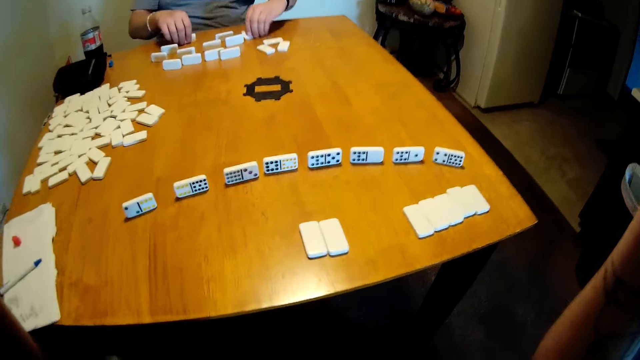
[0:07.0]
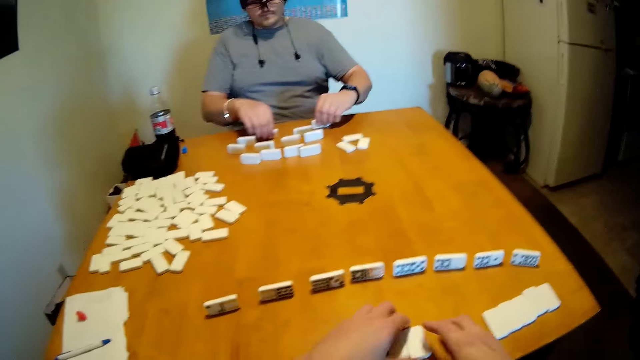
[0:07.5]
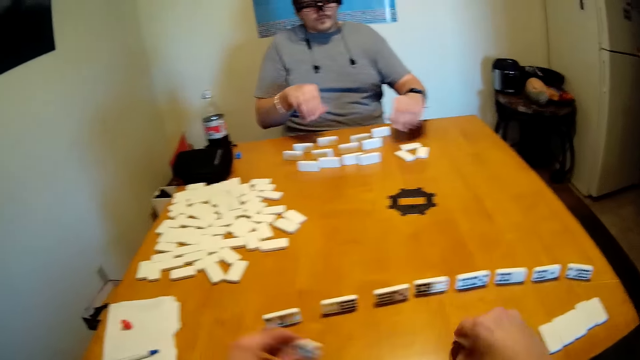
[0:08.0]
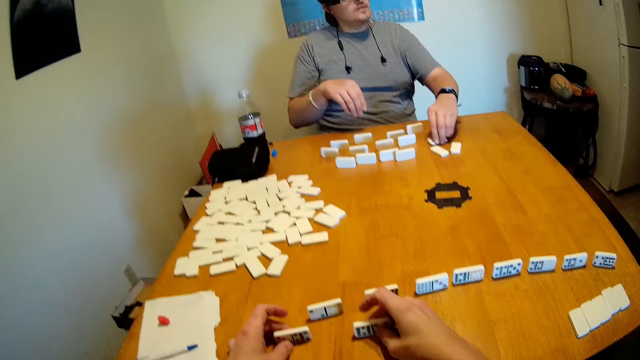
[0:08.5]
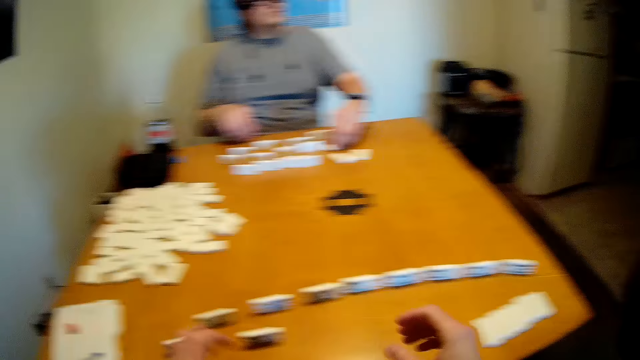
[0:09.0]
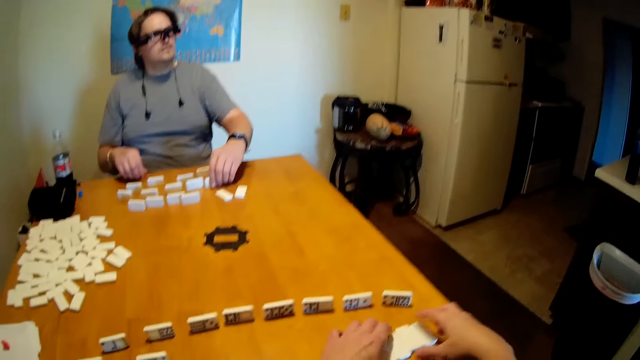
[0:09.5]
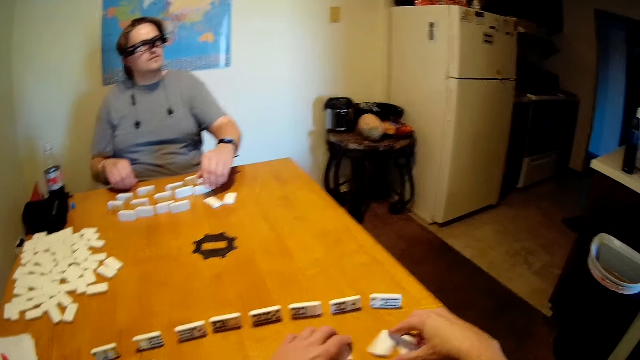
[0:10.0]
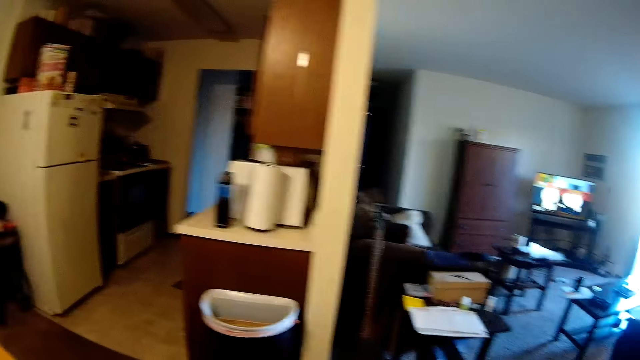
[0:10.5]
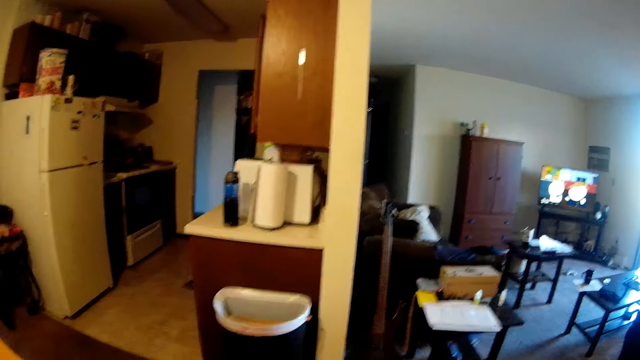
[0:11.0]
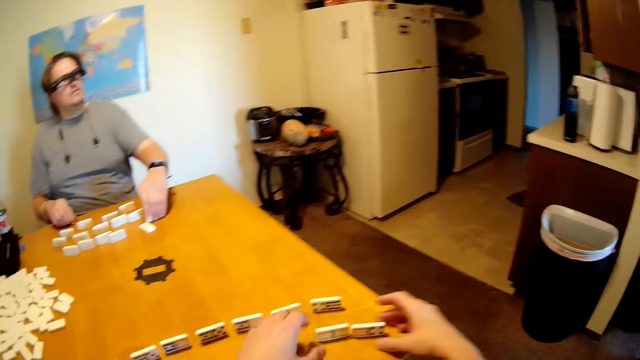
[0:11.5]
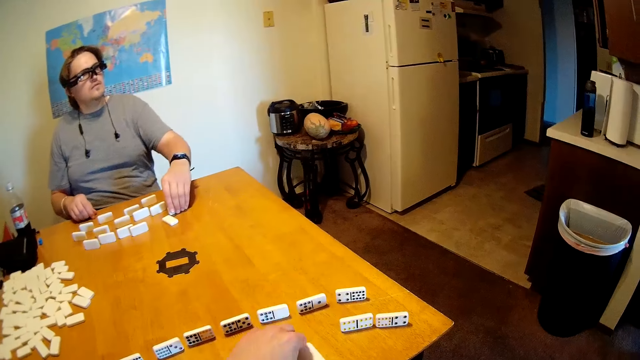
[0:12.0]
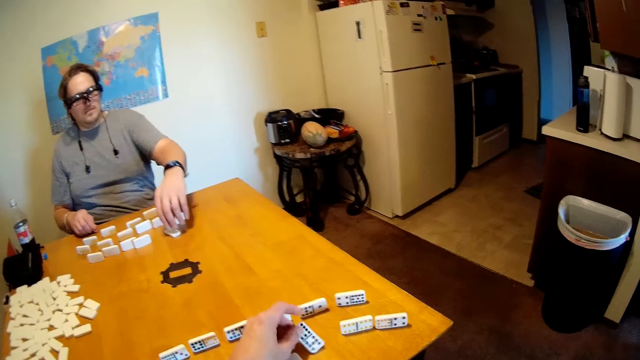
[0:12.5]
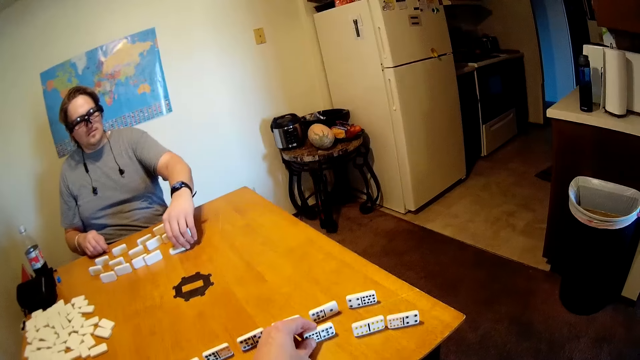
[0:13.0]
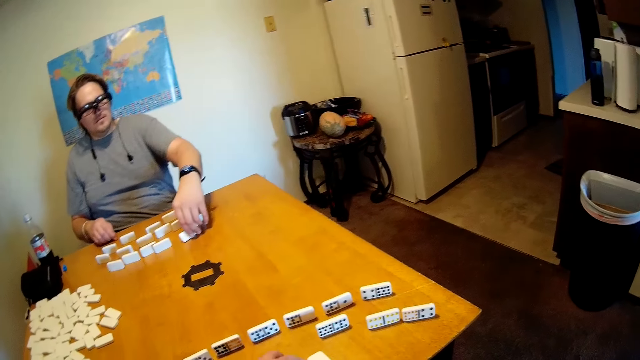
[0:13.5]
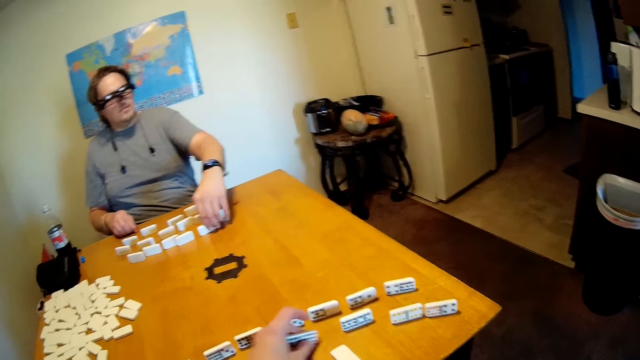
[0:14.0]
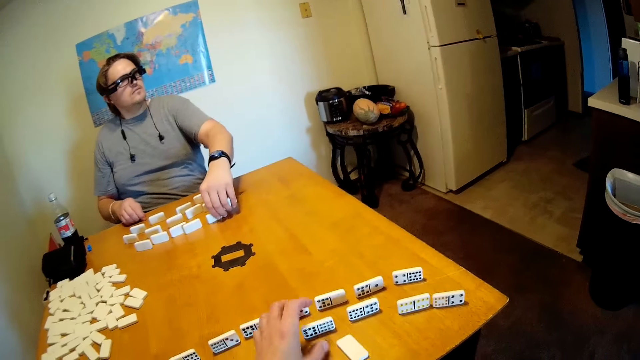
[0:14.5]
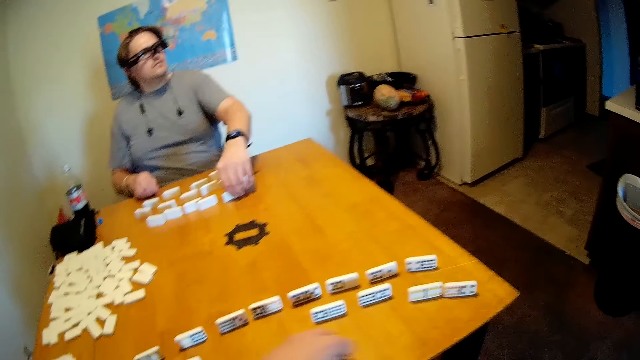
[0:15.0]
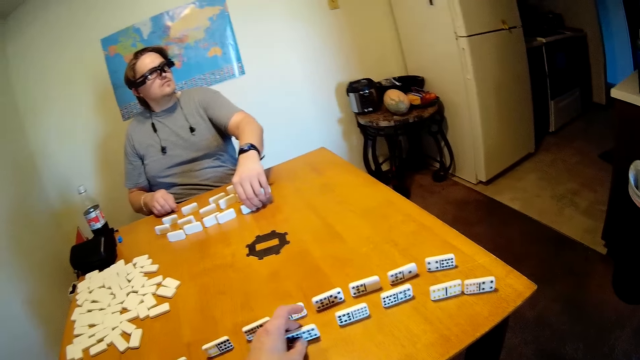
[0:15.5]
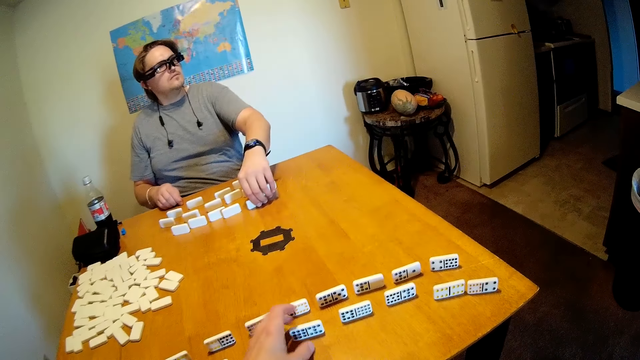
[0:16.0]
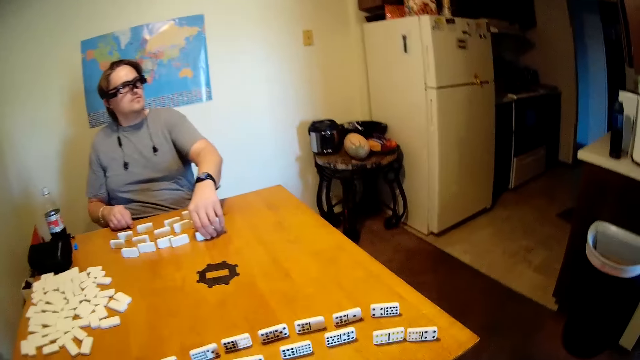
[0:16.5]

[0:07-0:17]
The camera wearer puts the dominoes on the table. They pick the dominoes. They look at the sitting room. They hold the dominoes. They put the dominoes on the table. A man holds the dominoes with a hand.

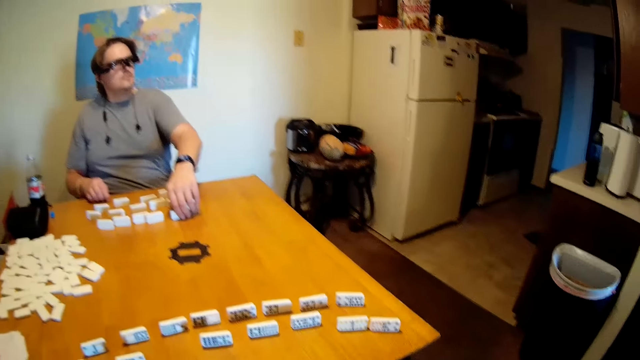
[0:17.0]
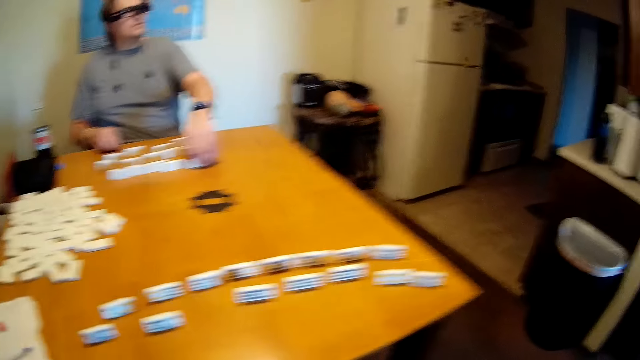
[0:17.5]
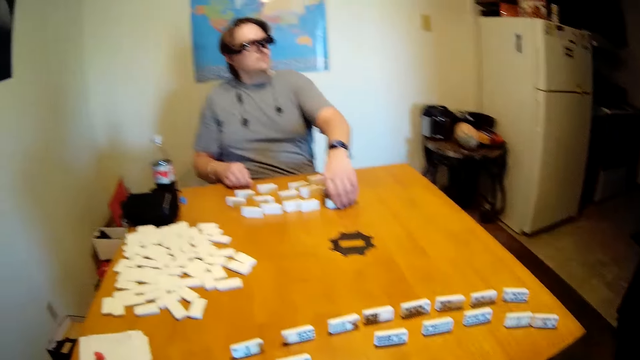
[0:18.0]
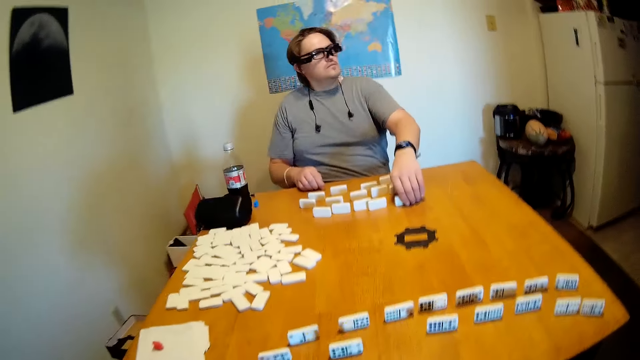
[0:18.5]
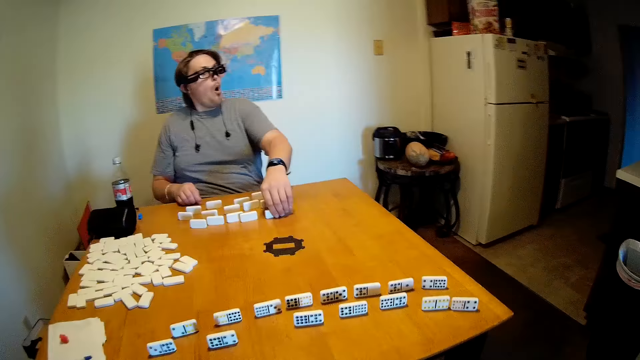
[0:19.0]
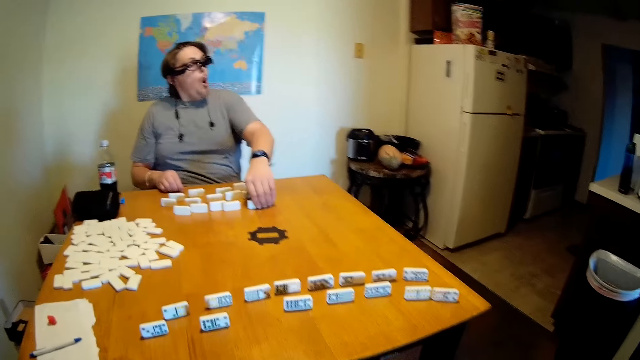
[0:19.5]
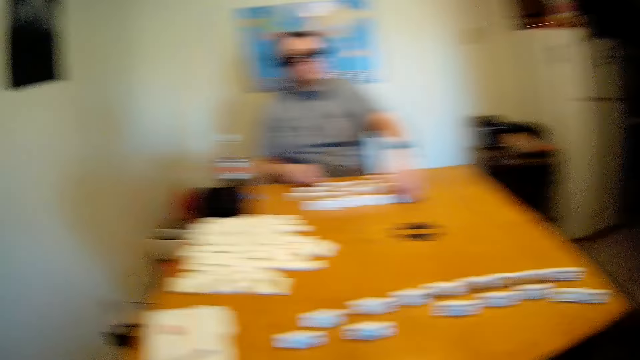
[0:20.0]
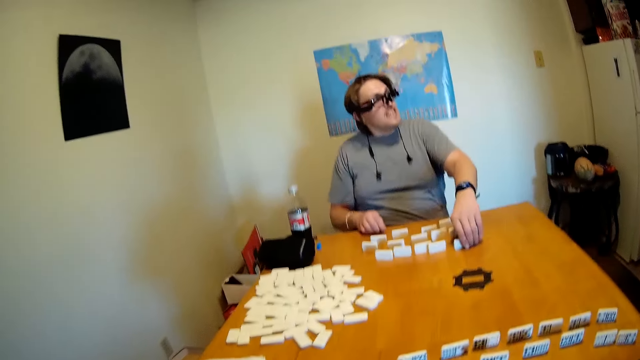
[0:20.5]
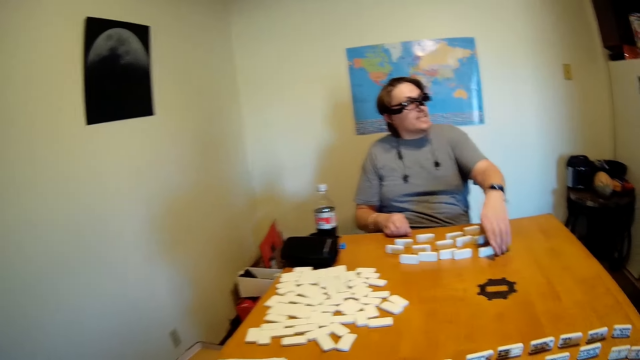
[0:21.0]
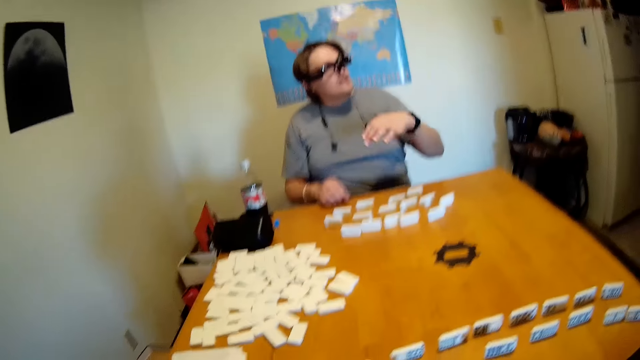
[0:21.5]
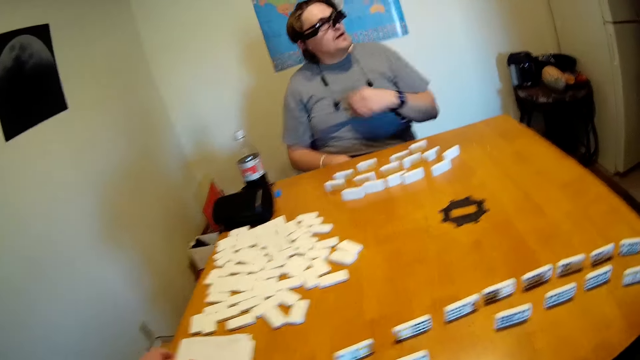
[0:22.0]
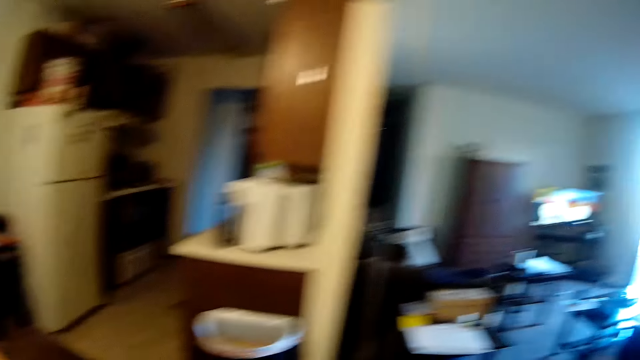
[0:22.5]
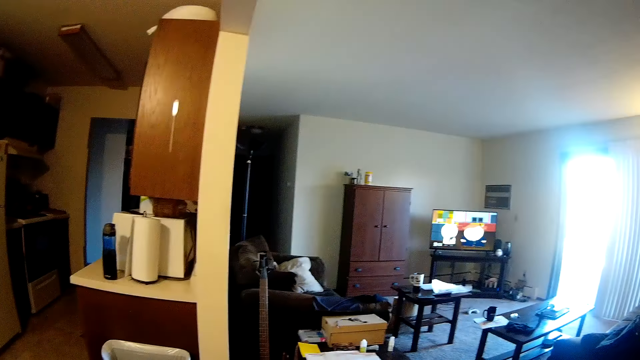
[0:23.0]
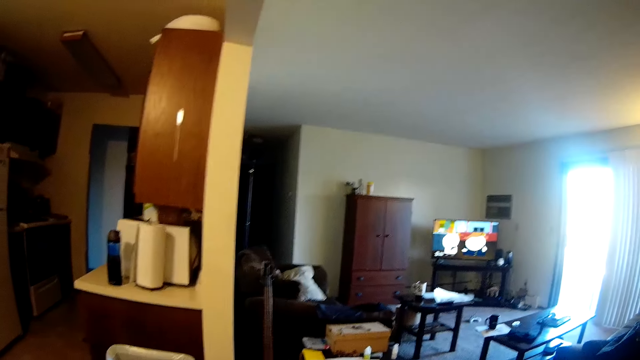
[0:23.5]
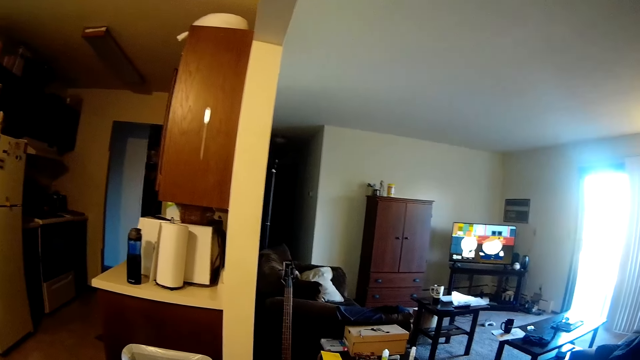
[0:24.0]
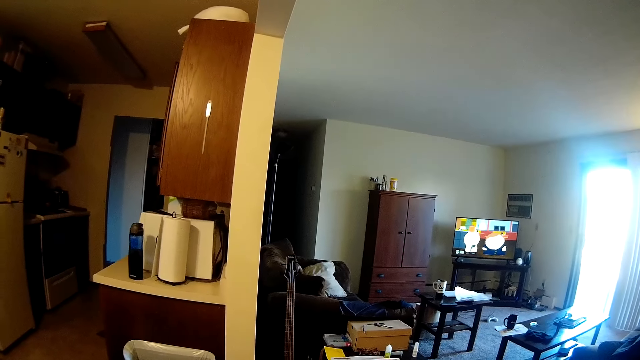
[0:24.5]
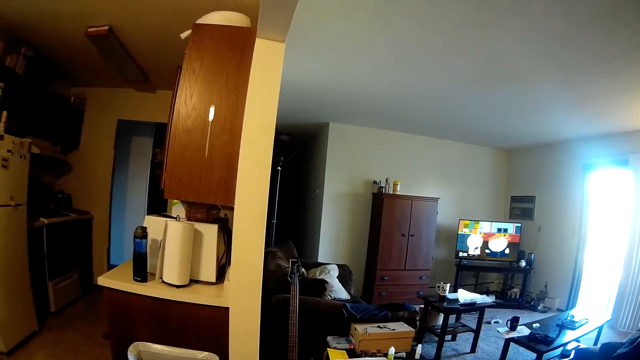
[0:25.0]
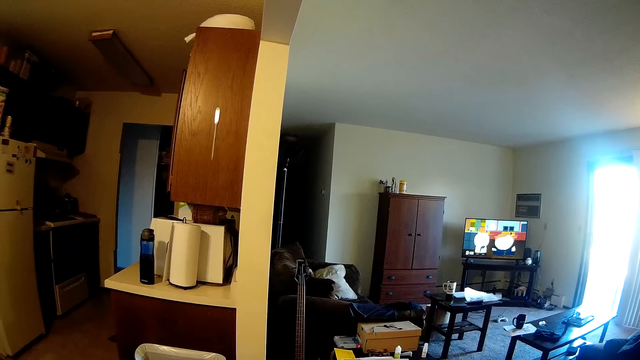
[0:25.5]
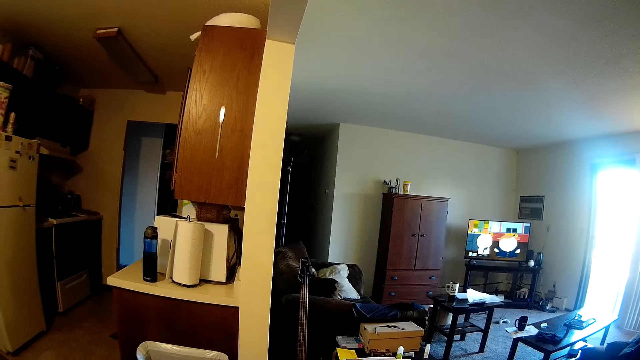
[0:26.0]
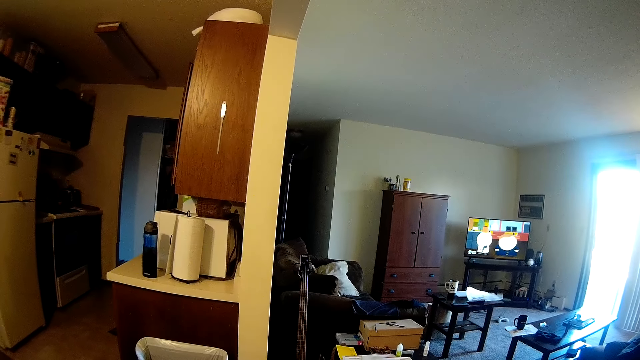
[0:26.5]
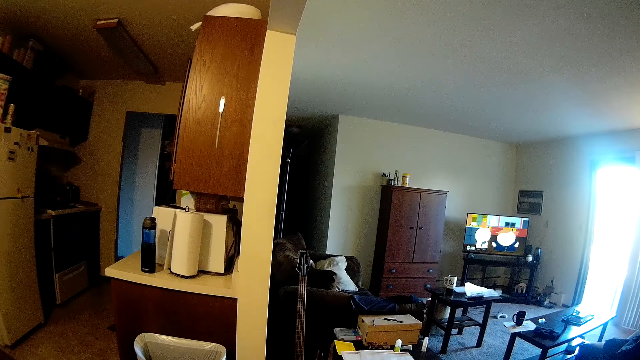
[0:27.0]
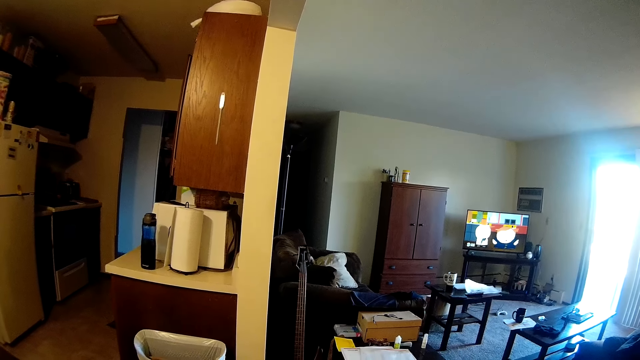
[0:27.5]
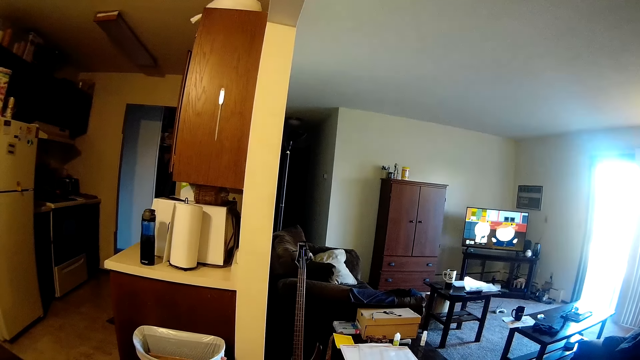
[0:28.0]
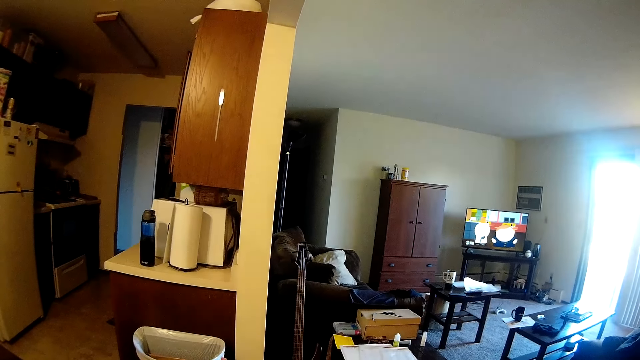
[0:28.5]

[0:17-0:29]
The camera wearer looks at the dominoes. They talk to a man. The man talks to the camera wearer. The camera wearer looks at the sitting room.
